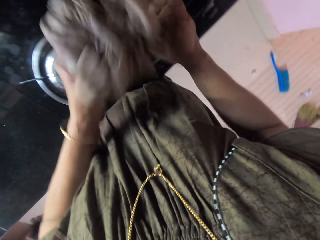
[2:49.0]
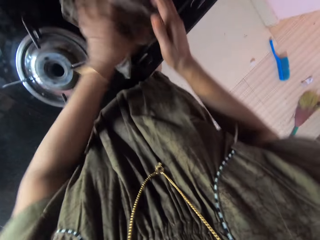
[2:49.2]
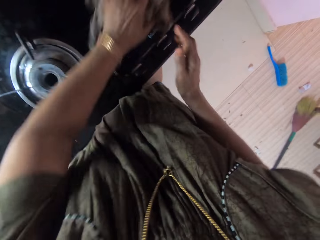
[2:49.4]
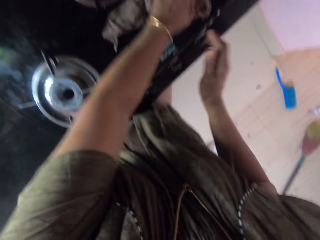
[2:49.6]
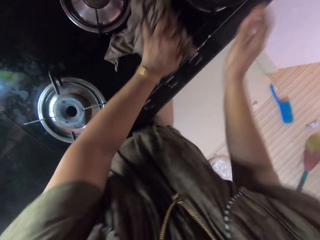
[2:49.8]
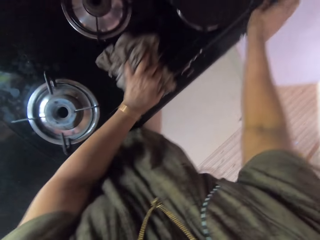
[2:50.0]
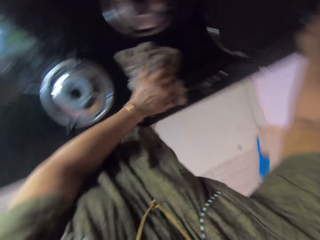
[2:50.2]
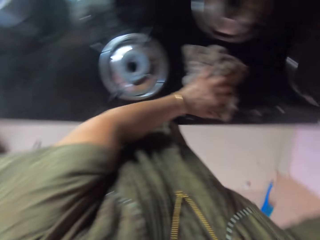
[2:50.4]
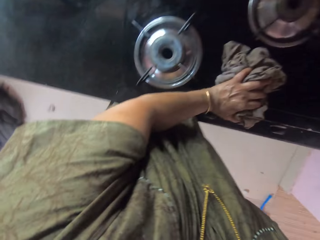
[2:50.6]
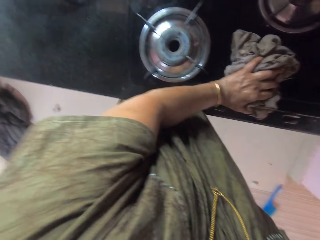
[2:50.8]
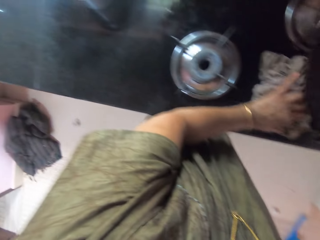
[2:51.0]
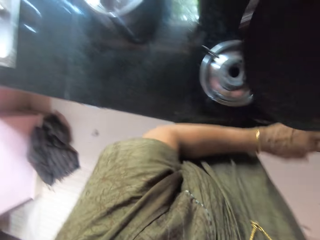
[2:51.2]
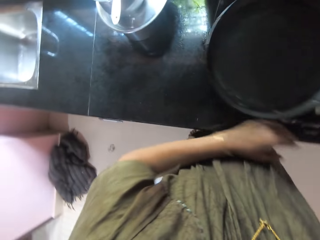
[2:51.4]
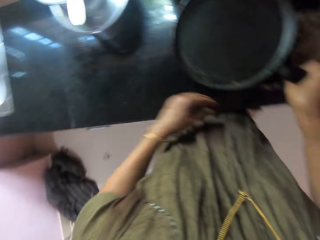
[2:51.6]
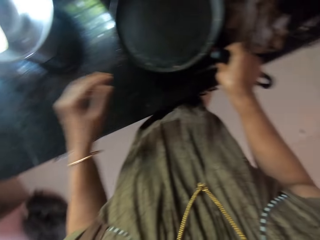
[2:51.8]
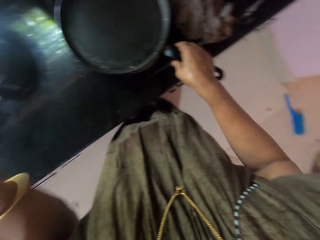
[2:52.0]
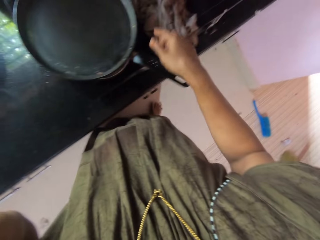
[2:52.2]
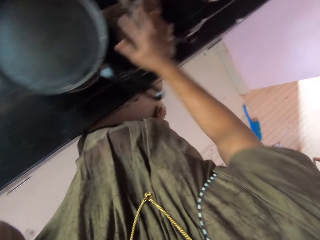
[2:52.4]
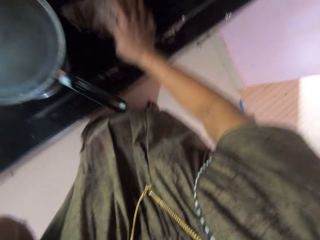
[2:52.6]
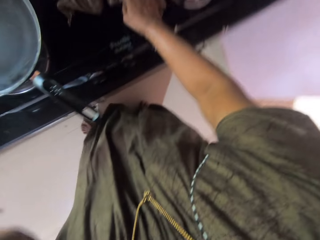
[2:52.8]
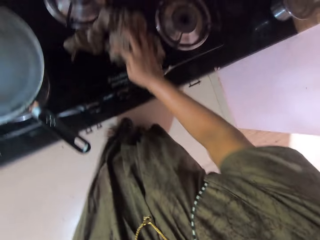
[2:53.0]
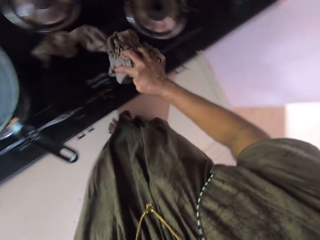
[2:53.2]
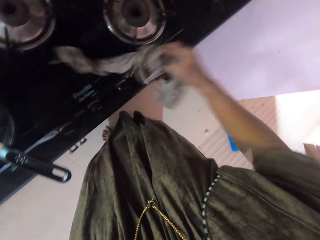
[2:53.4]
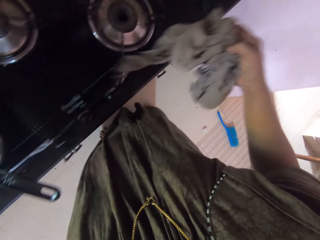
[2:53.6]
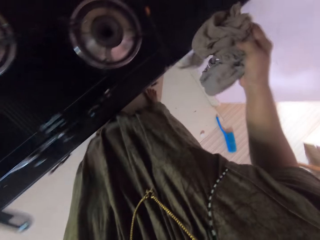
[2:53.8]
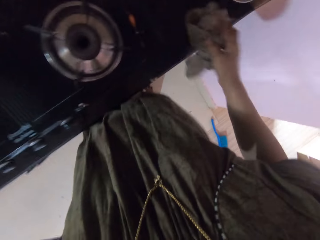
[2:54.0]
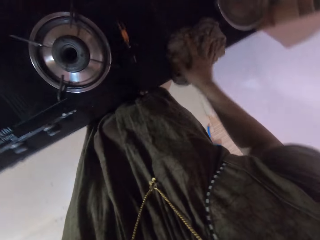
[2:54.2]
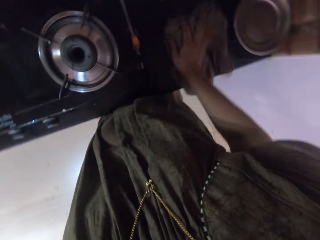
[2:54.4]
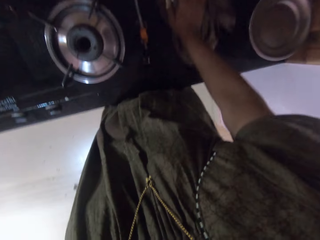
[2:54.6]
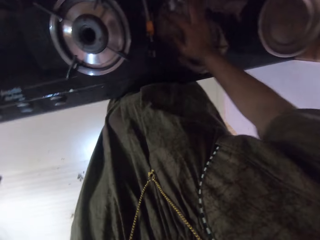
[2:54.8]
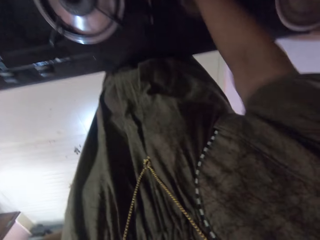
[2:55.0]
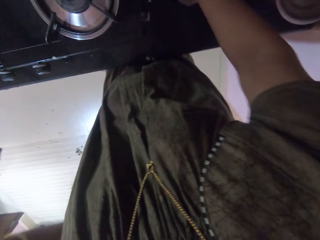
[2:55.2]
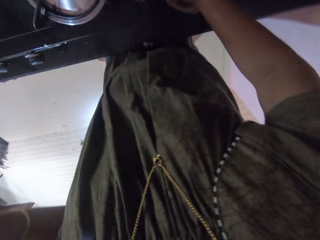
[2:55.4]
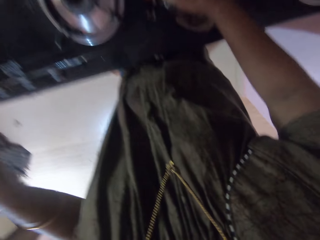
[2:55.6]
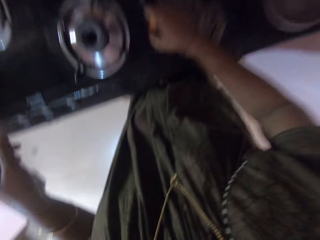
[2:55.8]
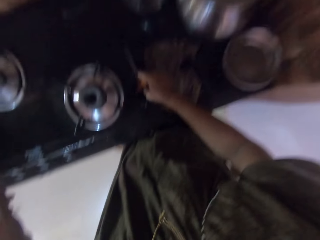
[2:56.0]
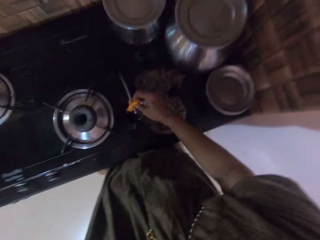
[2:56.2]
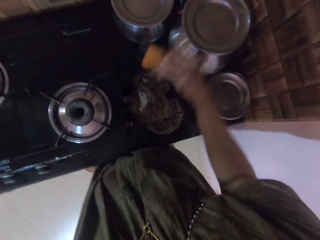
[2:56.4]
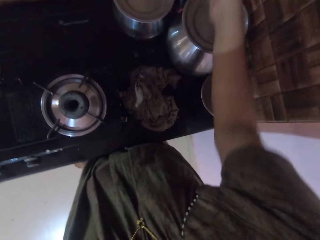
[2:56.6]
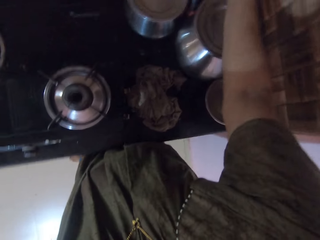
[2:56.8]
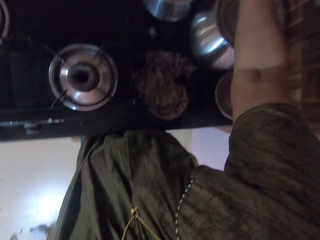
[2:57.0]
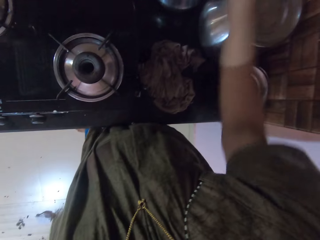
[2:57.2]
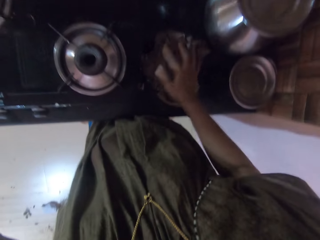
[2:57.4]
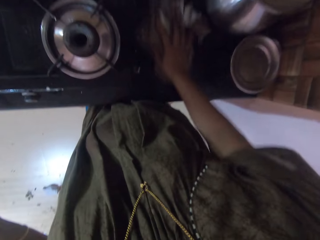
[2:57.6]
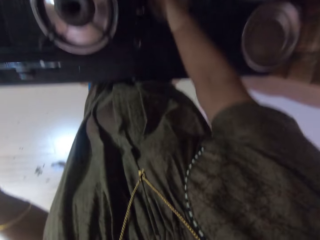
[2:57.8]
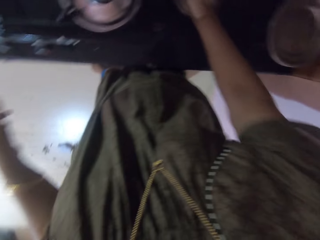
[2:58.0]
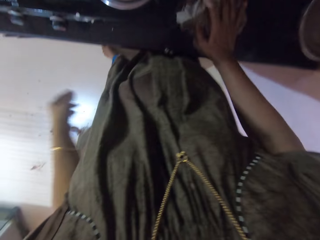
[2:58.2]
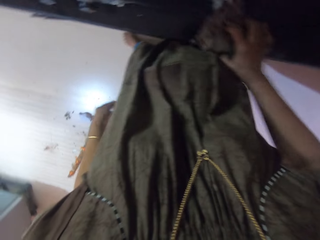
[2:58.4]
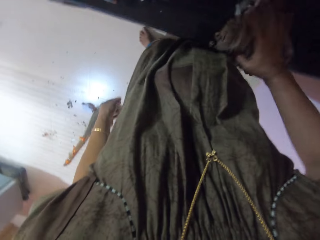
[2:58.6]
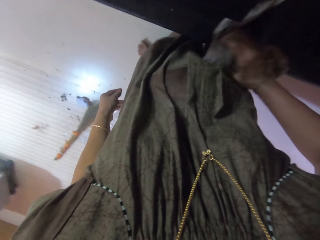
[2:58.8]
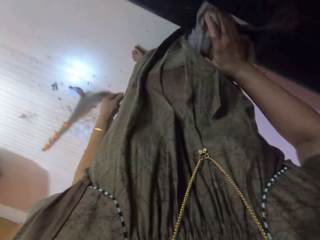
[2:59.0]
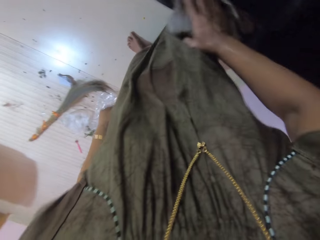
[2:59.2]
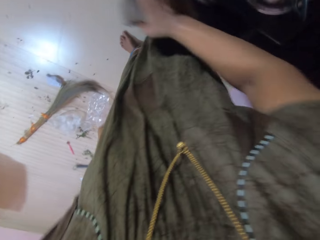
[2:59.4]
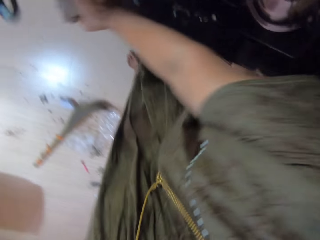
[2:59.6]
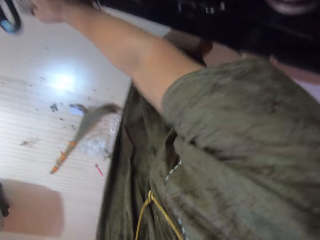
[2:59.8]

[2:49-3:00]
The camera wearer wipes the cooker with the piece of cloth. He touches the cooker. He picks up the pan. He drops the fry pan on the electric cooker. He cleans the electric cooker with the wet cloth in his right hand. He moves the hand. He wipes the cooker with the piece of cloth. He puts the piece of cloth on the cooker. He picks up the knife. He puts the knife on the shelf. He wipes the cooker with the piece of cloth.

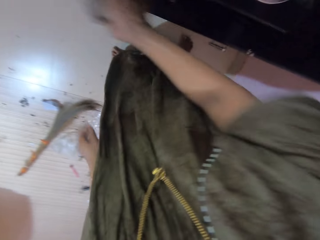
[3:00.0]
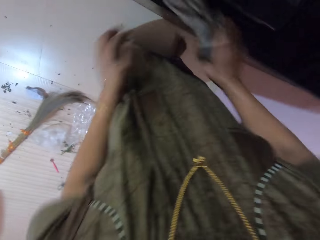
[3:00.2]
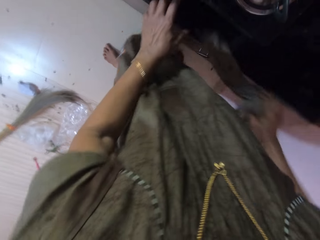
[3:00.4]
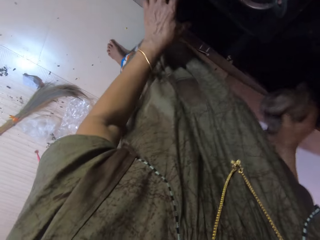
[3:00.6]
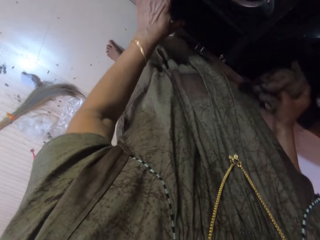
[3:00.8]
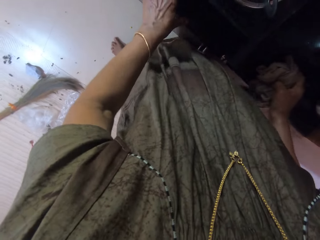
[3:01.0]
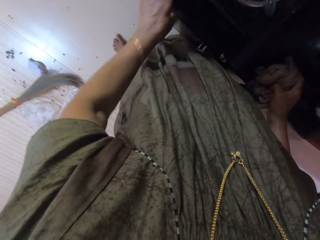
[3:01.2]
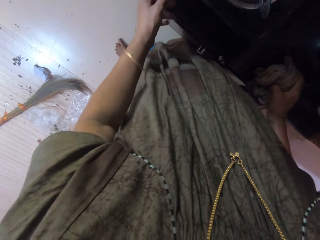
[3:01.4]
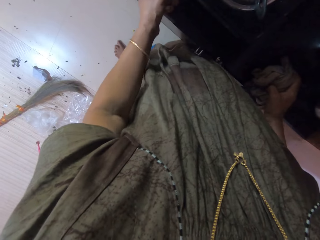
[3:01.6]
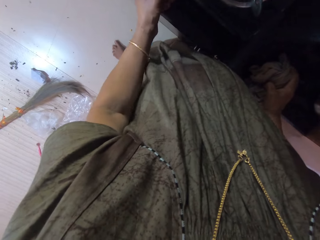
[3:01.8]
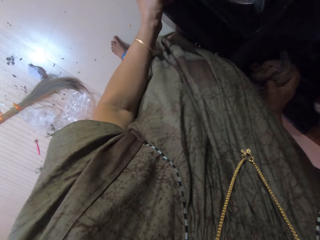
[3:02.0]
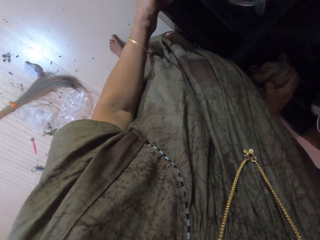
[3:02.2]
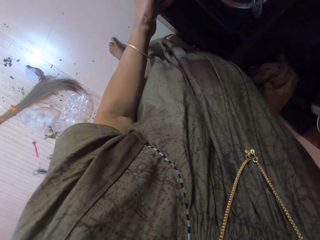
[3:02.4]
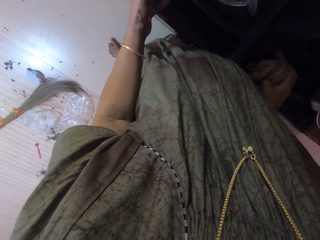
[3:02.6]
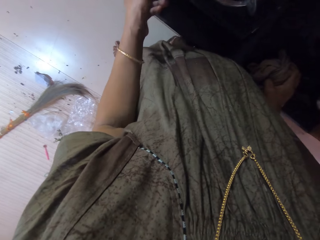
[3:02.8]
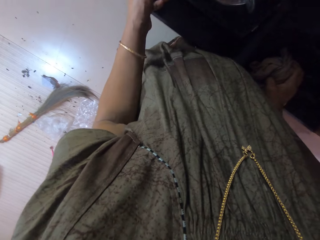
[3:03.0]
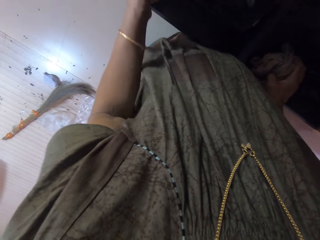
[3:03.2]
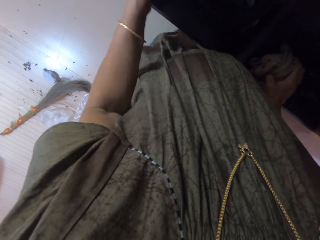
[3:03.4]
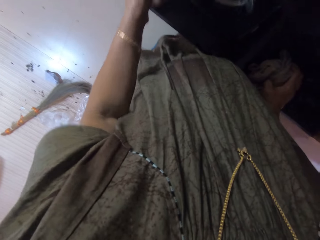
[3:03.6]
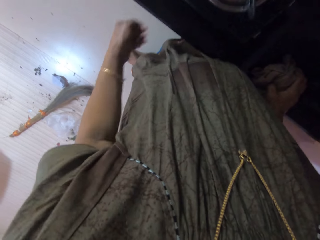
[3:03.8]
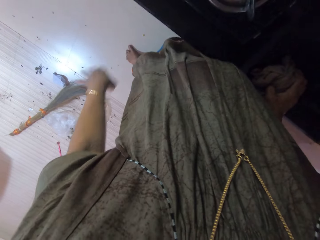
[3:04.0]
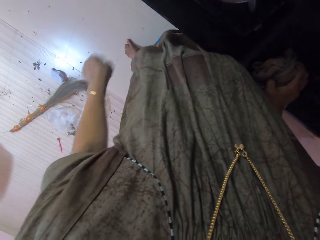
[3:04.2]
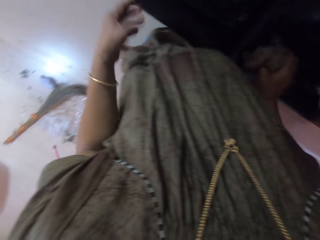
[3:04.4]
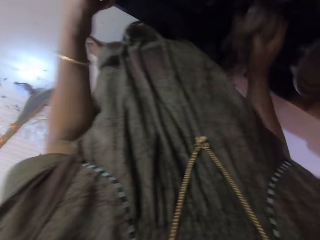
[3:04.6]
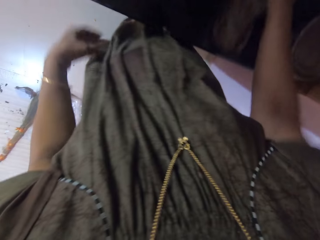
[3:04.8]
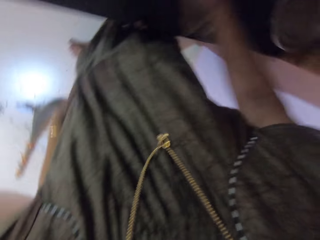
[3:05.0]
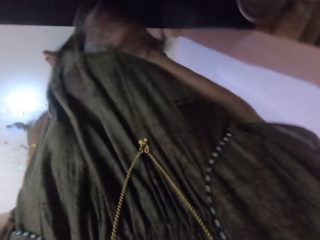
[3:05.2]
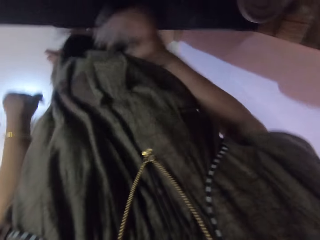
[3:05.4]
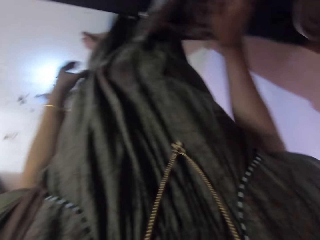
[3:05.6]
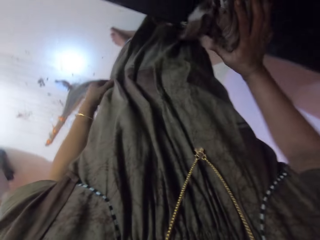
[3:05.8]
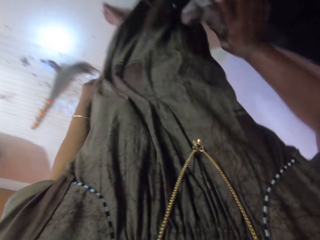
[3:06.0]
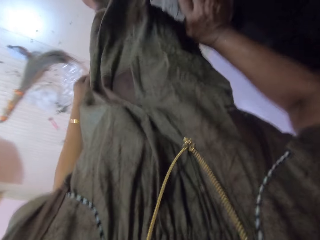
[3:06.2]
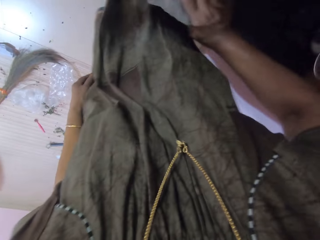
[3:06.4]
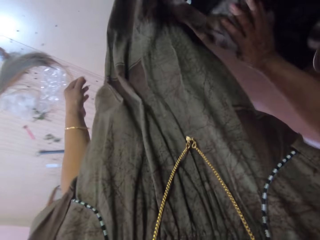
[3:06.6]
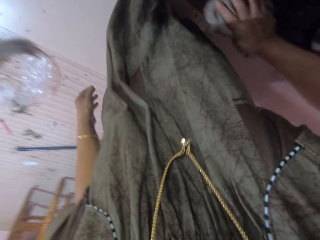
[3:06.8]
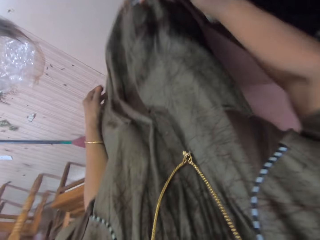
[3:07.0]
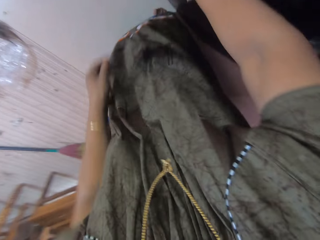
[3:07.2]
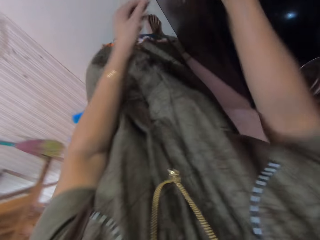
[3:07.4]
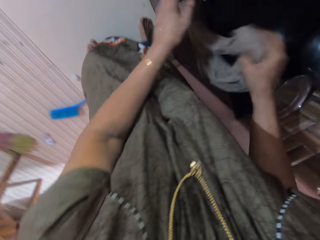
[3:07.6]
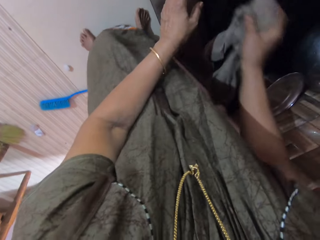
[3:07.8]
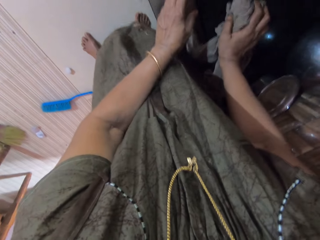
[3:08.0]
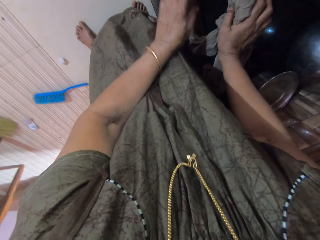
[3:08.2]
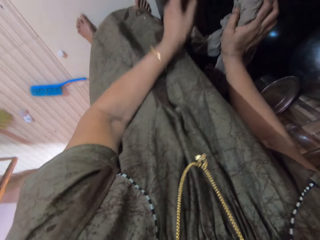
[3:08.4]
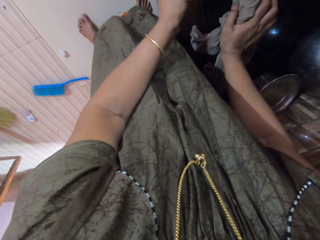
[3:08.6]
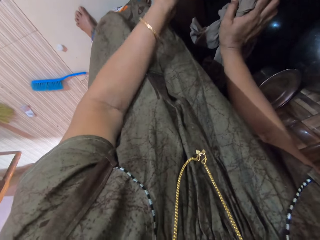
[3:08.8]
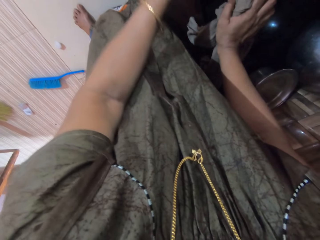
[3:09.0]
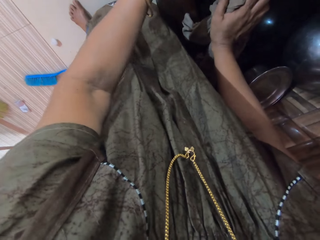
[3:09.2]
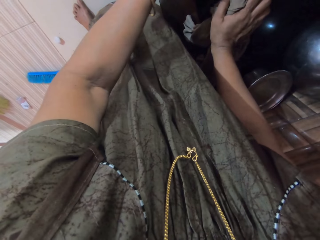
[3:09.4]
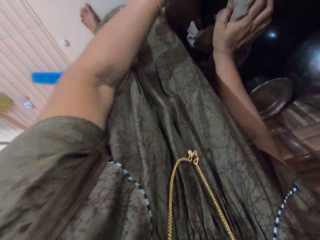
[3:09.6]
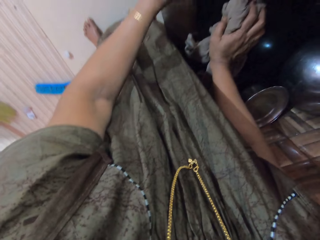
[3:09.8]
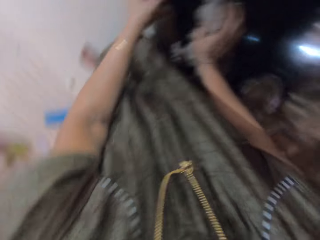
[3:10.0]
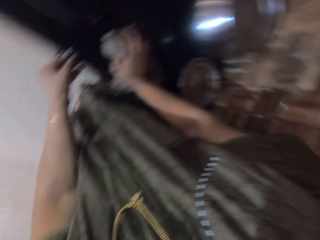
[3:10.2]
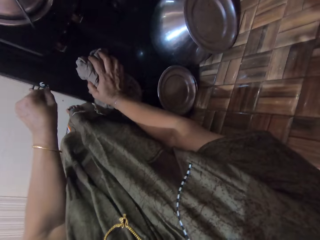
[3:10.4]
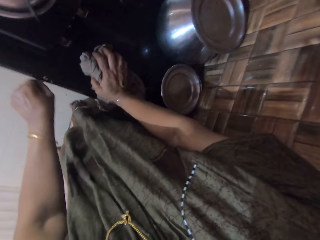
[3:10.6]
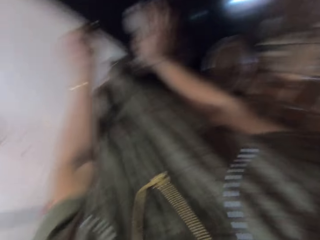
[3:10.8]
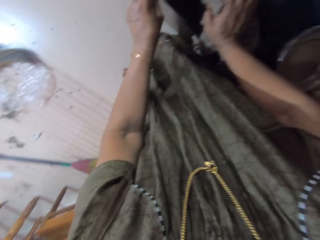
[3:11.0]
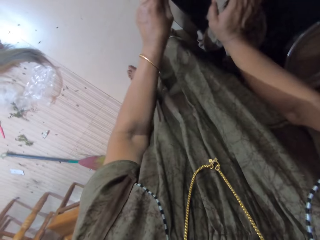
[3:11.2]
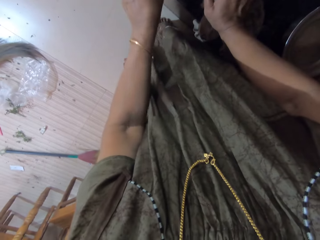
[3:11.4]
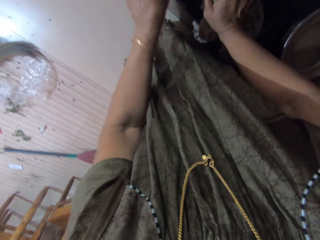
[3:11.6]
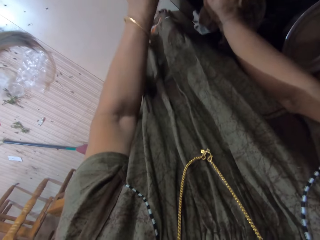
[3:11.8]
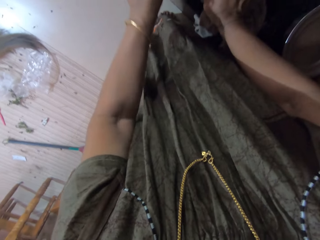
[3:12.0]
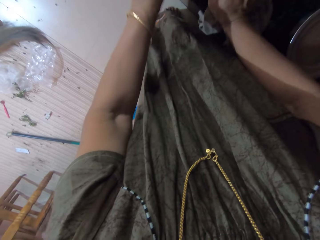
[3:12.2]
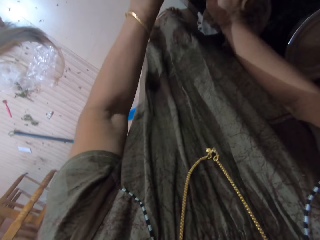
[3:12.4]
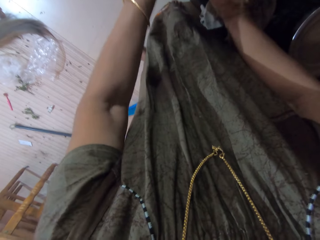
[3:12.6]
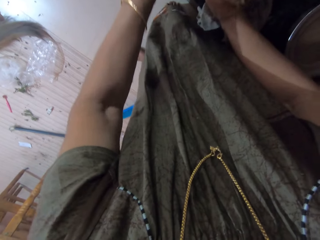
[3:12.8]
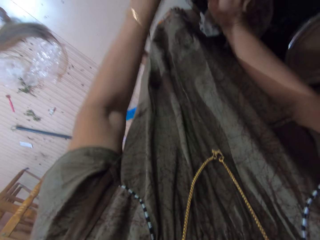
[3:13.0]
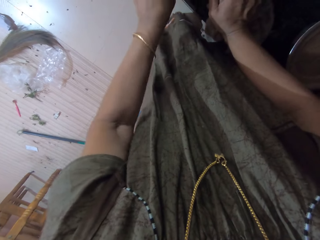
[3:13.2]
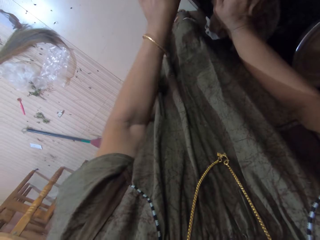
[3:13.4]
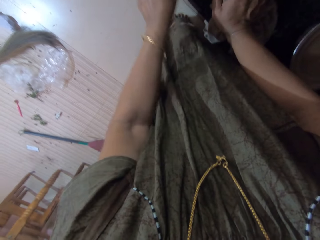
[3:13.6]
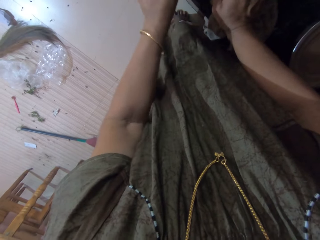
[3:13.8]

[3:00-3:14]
The camera wearer turns the switch in the electric cooker. He moves the hand. He cleans the electric cooker with the wet cloth in his right hand. He removes something from the cooker. He turns the switch in the electric cooker.
